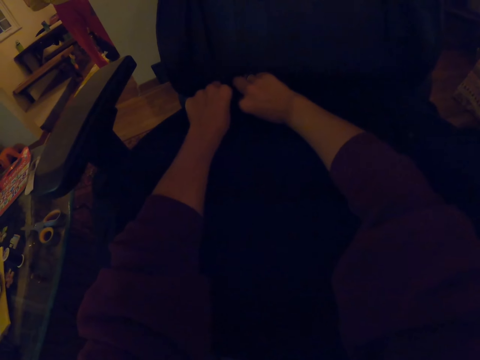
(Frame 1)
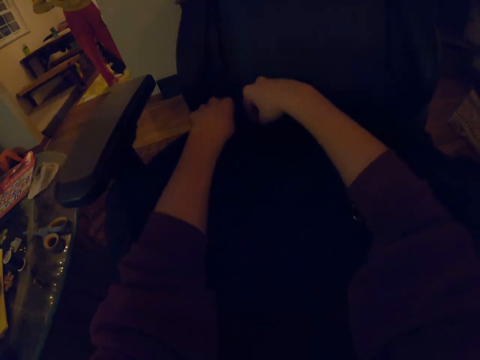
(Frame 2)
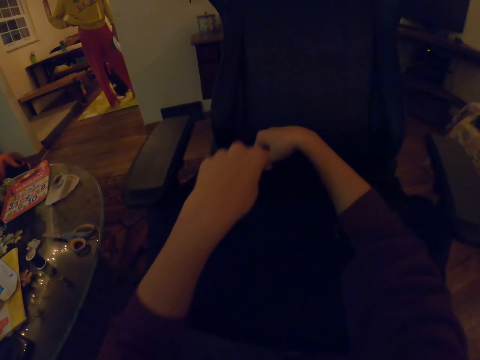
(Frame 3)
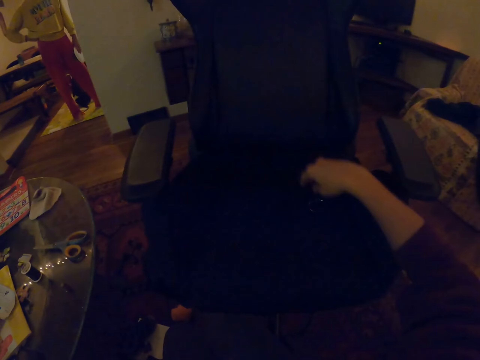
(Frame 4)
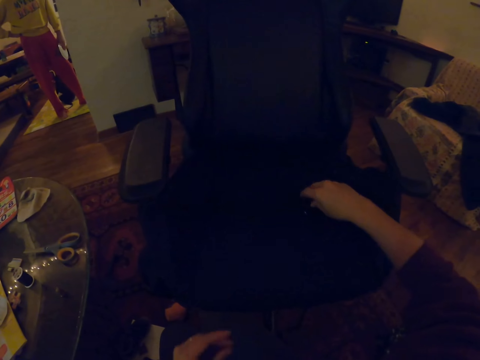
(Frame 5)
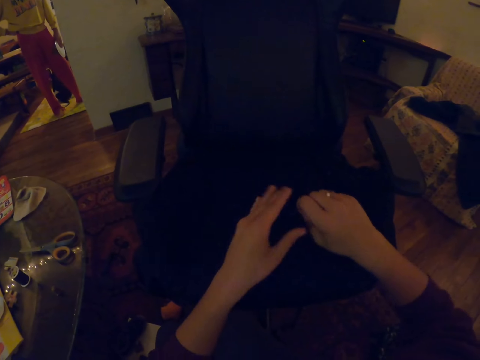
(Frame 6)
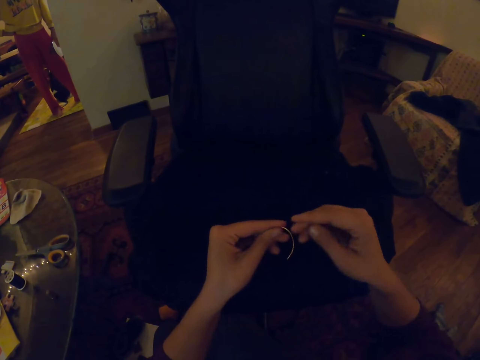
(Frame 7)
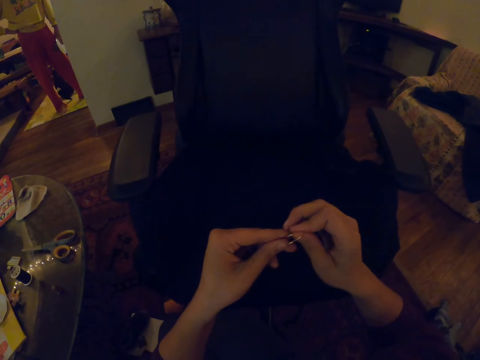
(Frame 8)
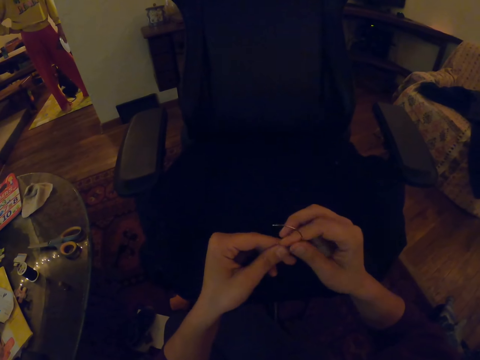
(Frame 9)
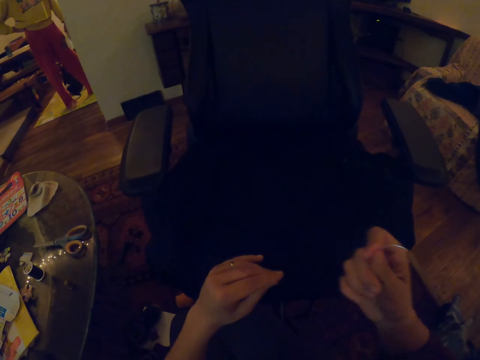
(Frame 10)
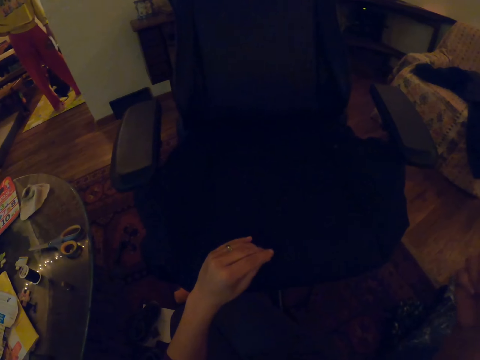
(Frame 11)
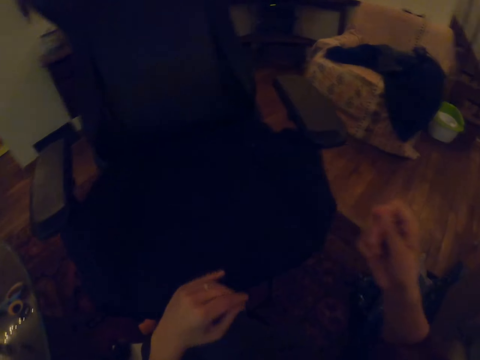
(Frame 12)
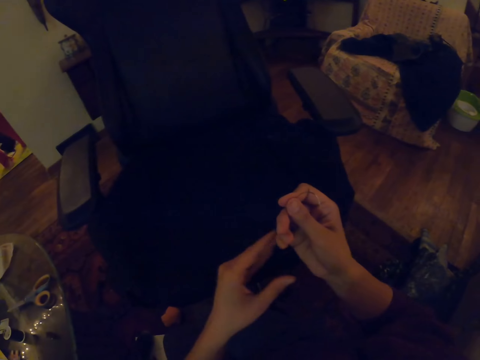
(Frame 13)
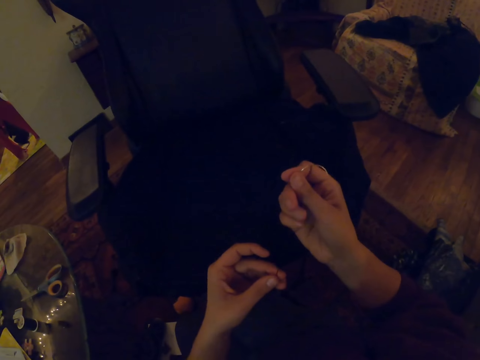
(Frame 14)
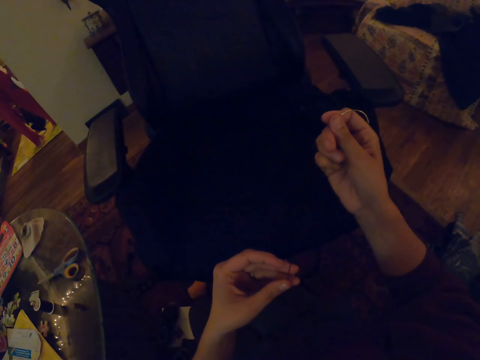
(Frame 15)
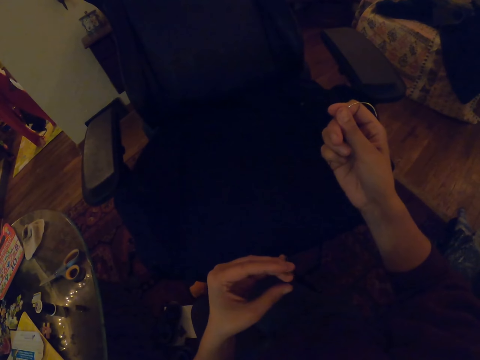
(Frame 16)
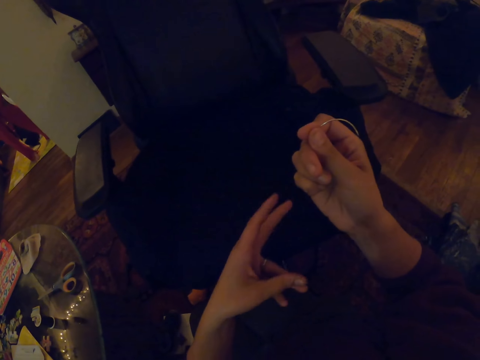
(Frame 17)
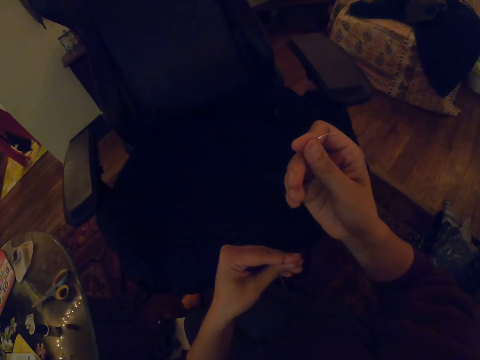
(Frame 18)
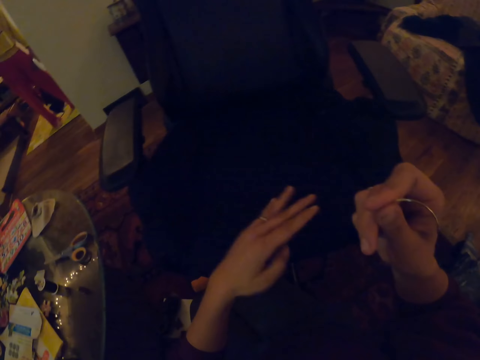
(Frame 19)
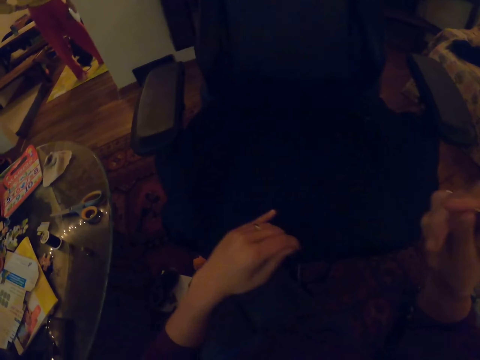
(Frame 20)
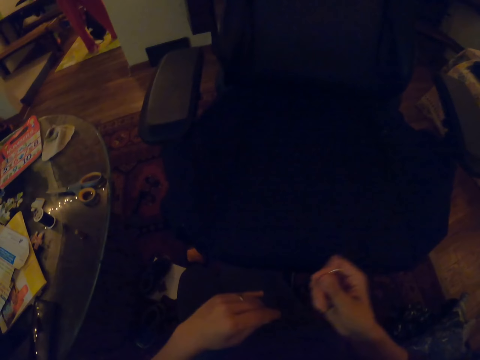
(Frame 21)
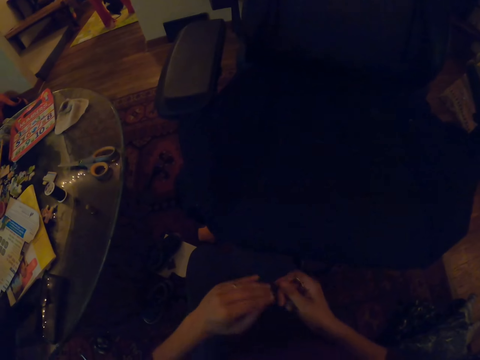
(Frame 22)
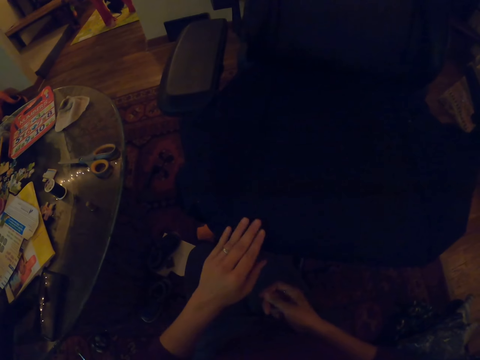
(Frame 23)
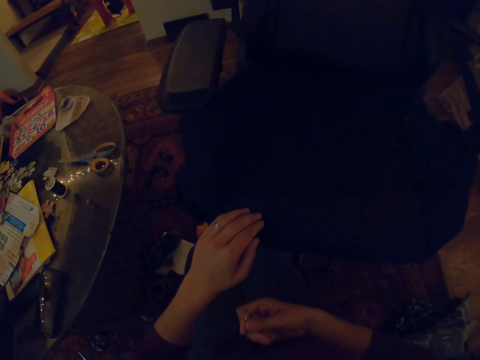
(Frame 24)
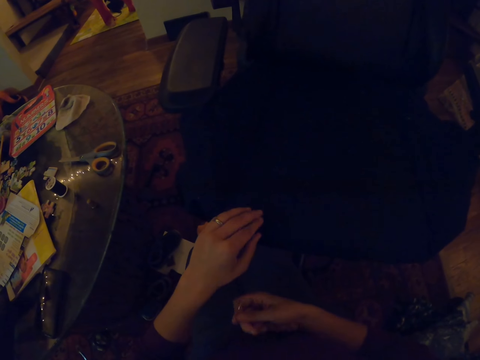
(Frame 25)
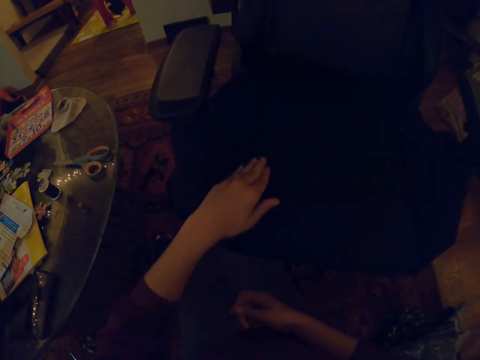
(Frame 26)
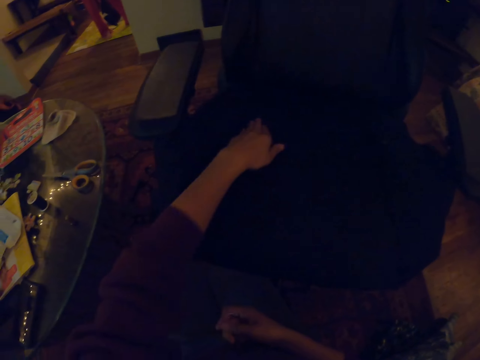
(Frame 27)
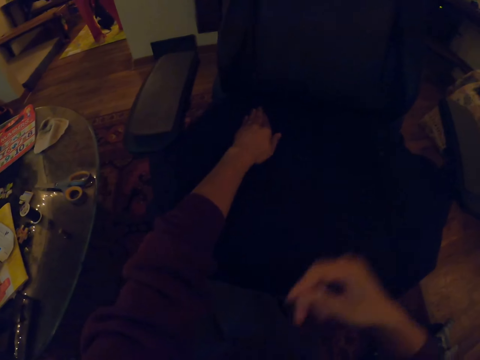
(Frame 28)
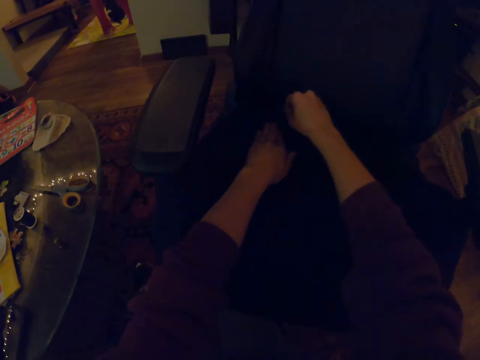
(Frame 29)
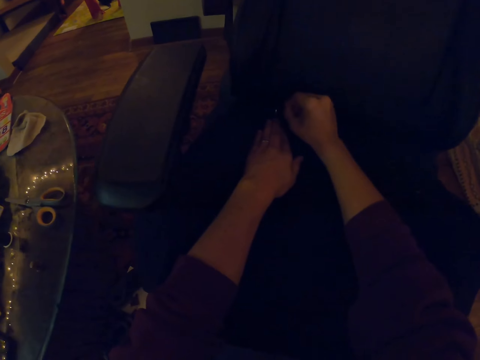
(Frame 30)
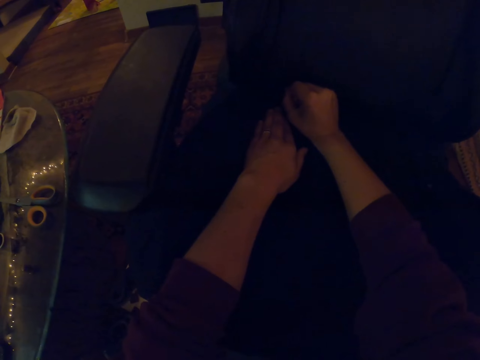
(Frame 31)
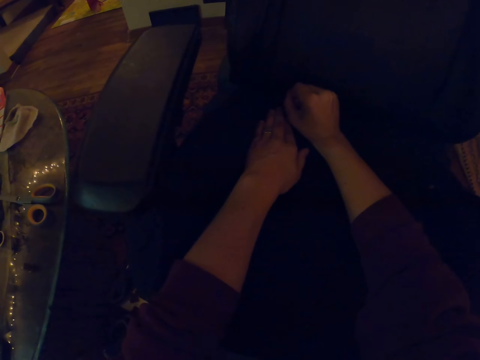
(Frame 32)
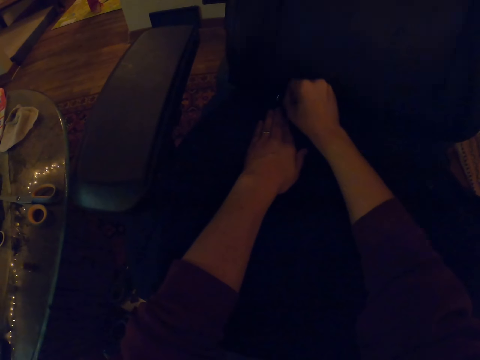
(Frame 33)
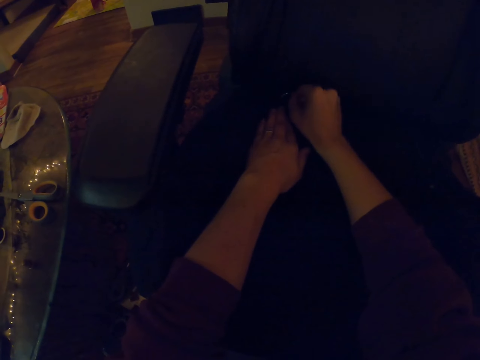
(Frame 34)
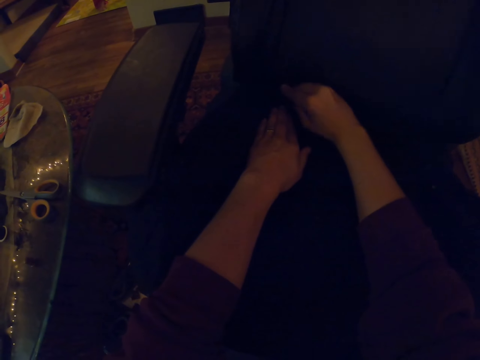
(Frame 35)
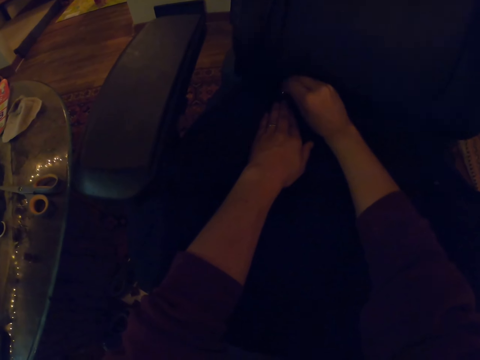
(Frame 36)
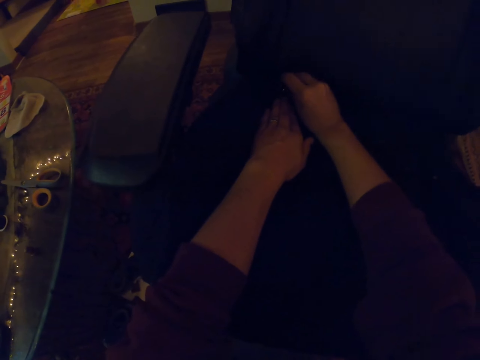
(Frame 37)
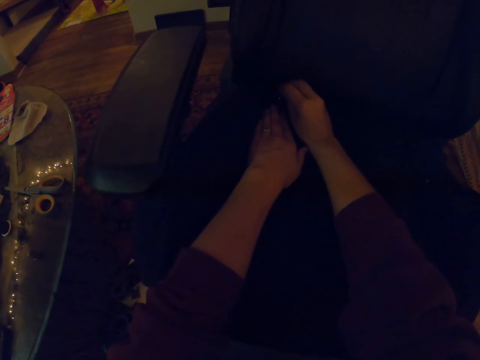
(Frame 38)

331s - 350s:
The camera wearer picks up a needle on the chair. They touch the chair with the left hand. They sew the chair with the needle and a thread.

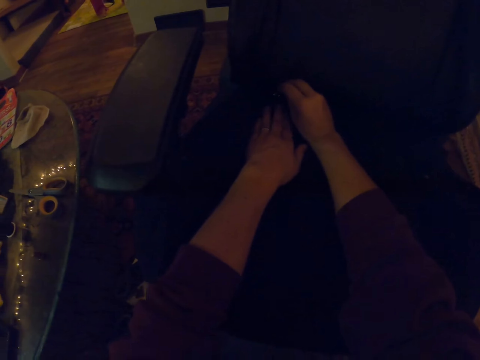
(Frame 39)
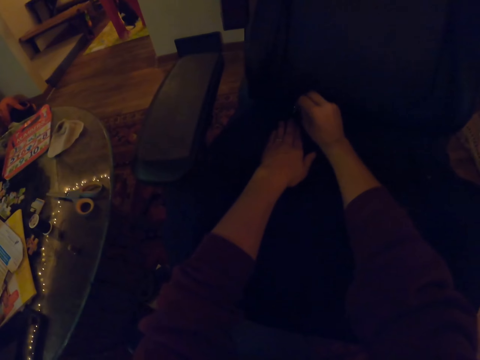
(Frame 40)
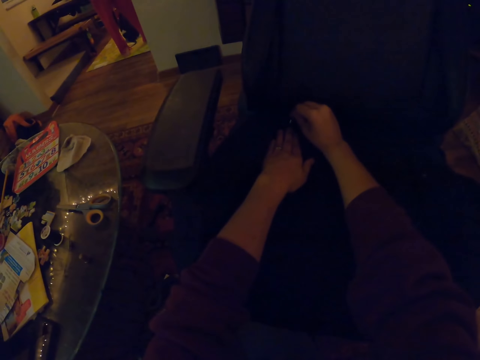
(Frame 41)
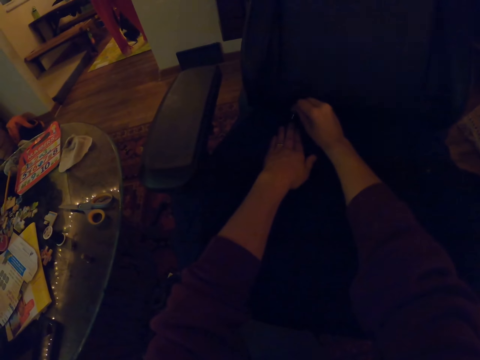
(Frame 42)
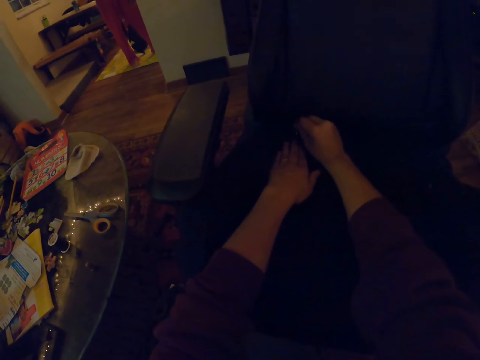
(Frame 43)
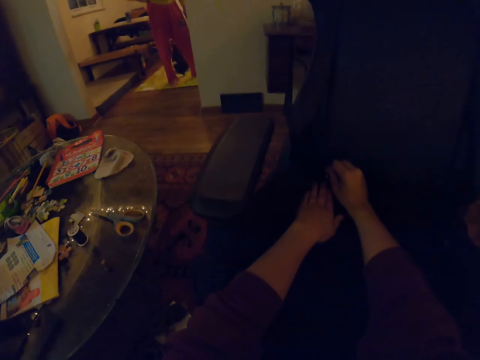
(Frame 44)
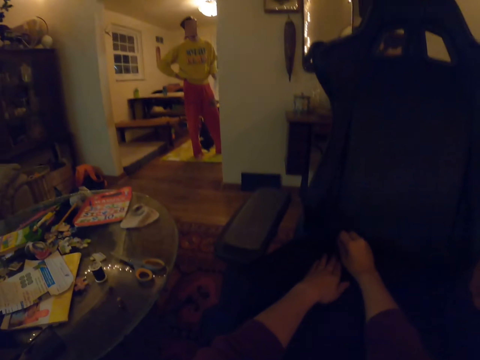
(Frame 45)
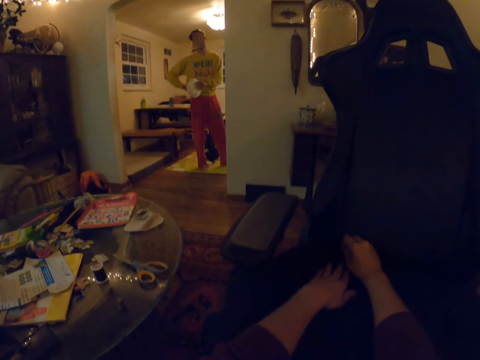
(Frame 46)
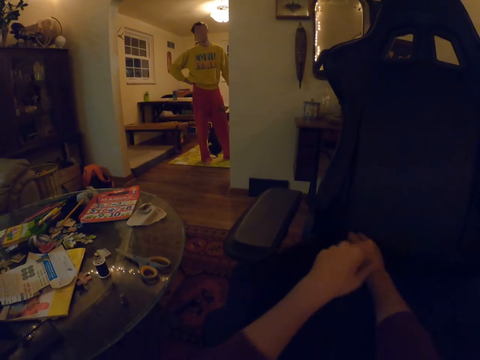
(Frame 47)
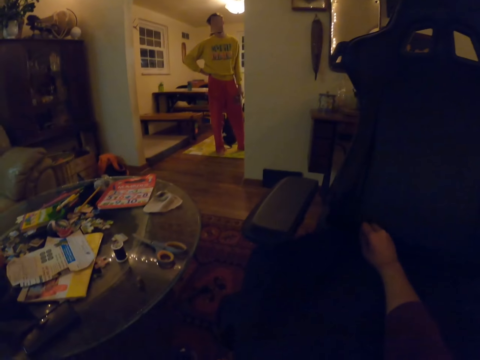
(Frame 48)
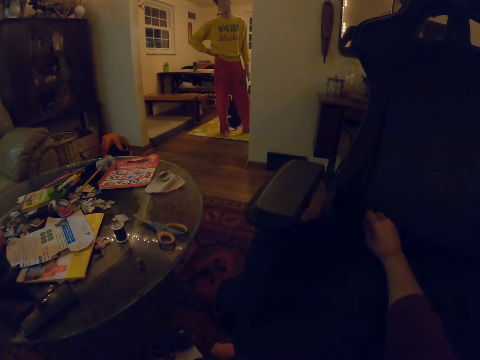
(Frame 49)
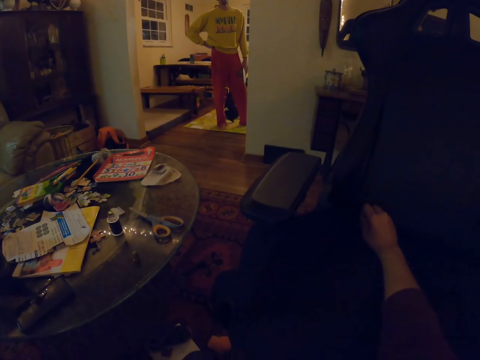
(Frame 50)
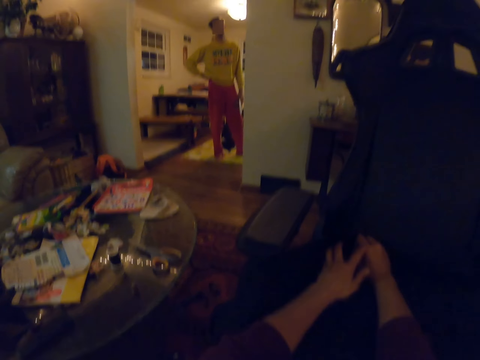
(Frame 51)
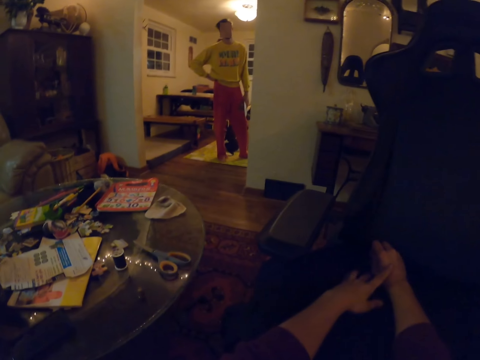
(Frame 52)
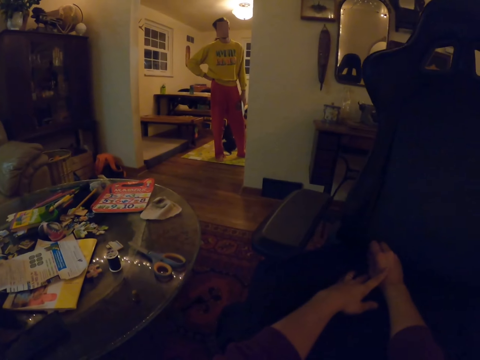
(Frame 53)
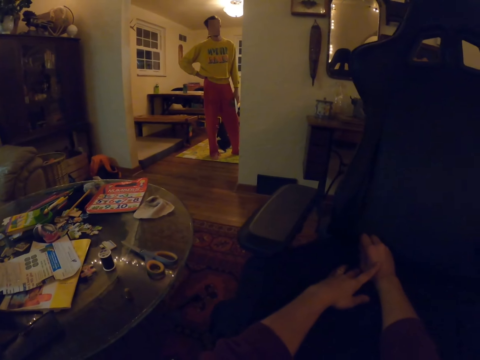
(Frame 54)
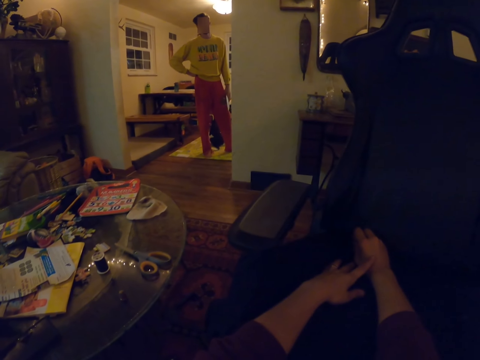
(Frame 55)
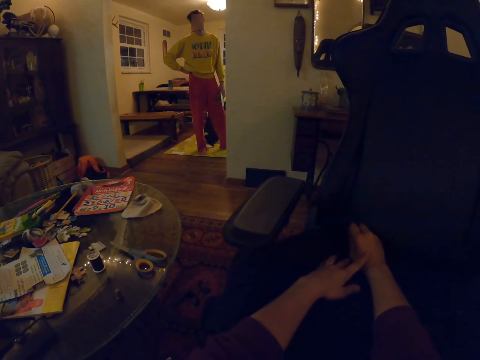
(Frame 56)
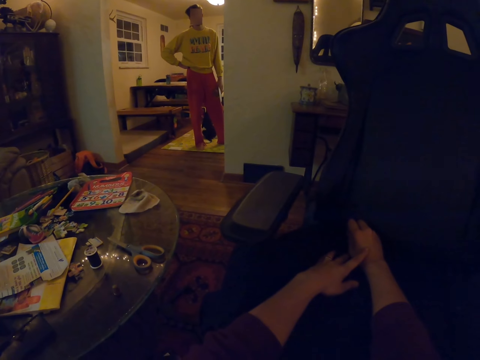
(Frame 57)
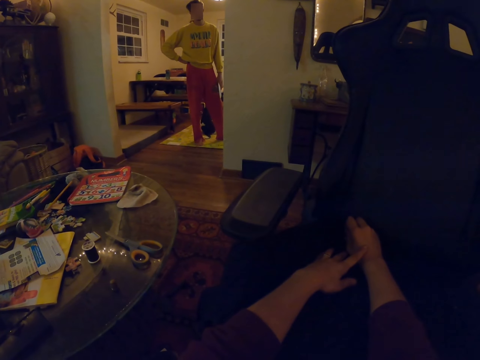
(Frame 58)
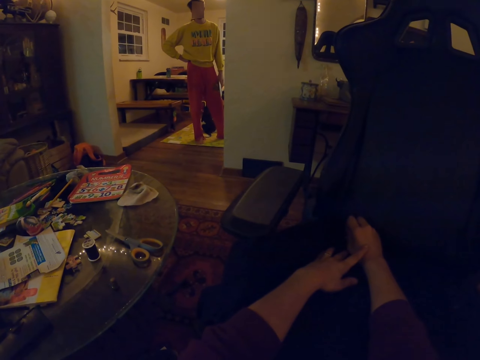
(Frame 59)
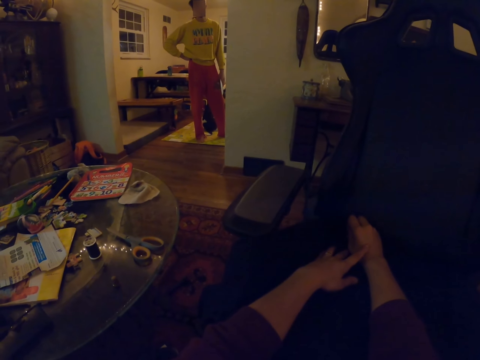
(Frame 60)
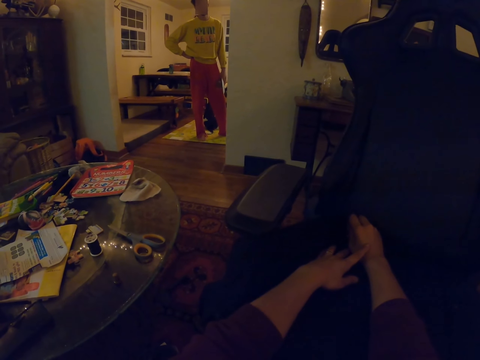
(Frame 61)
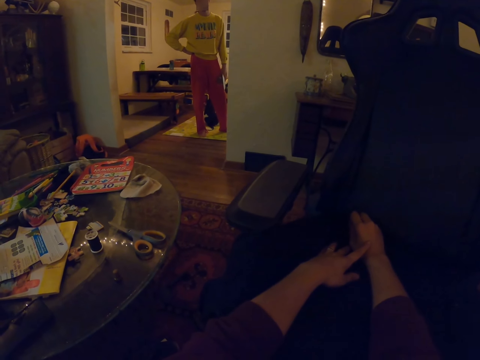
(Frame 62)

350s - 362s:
The camera wearer lifts the left hand.
